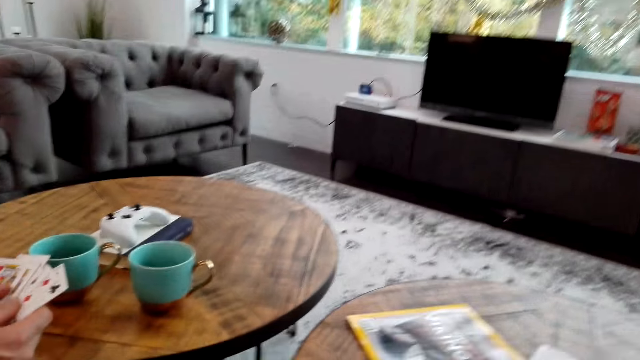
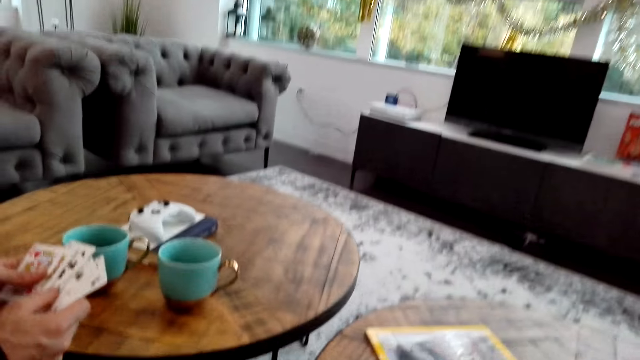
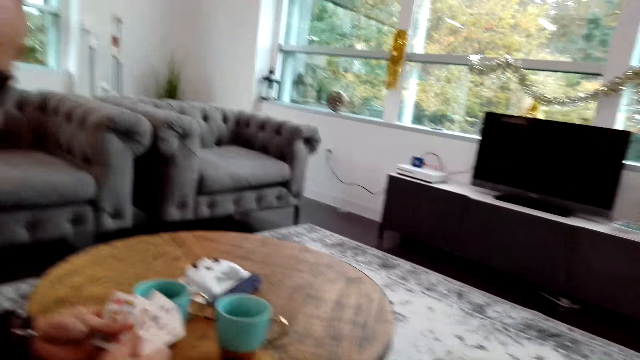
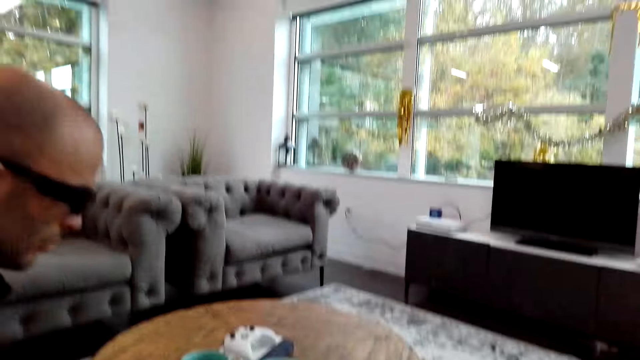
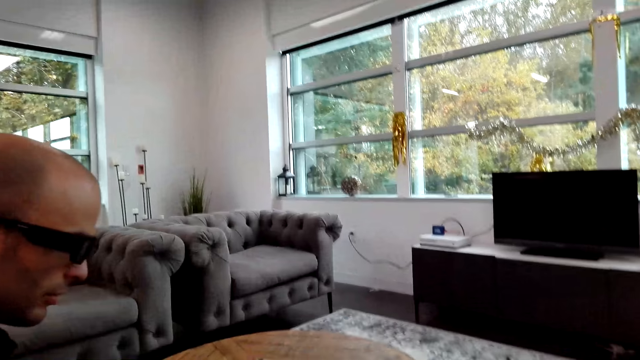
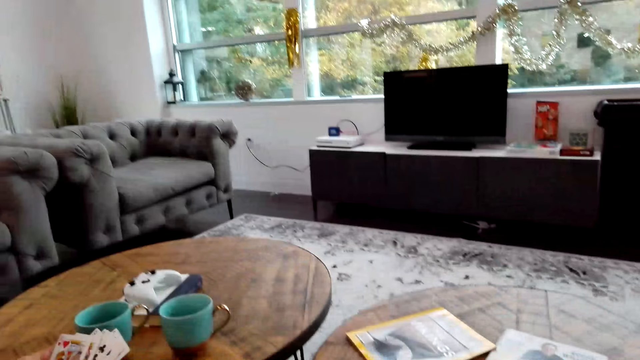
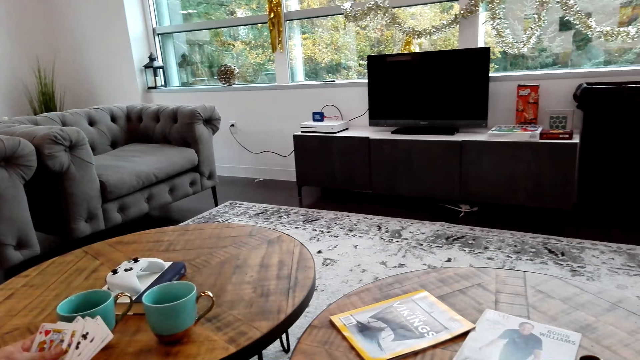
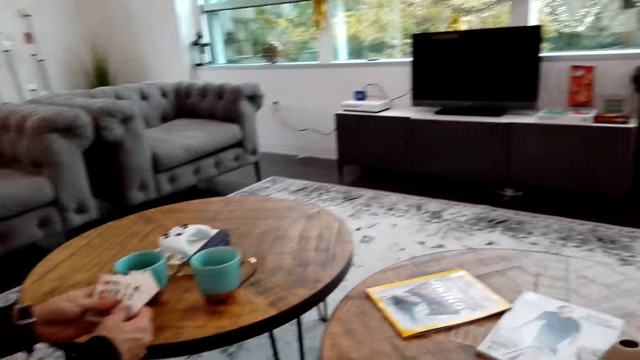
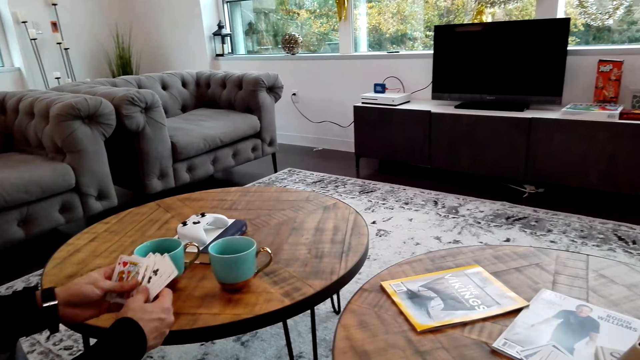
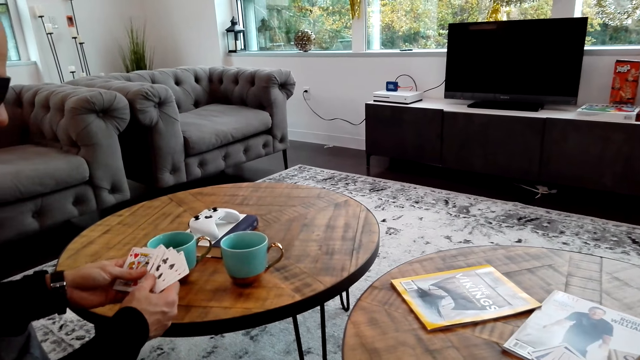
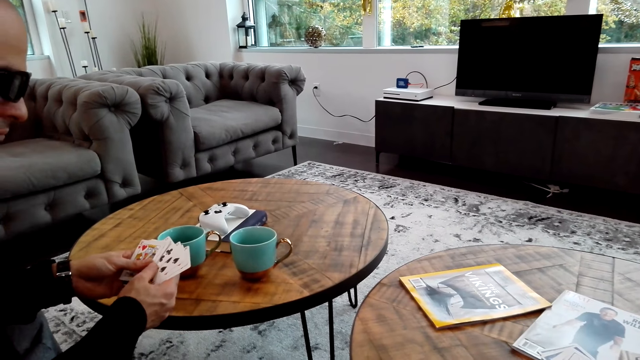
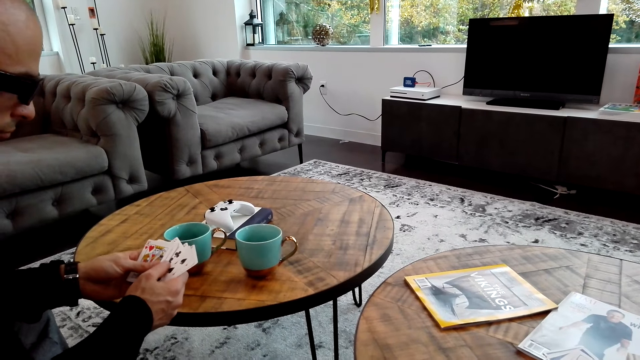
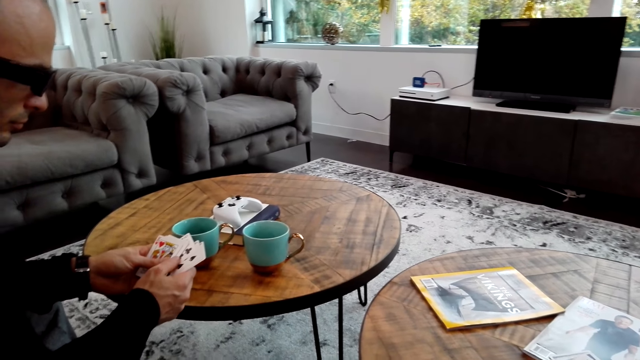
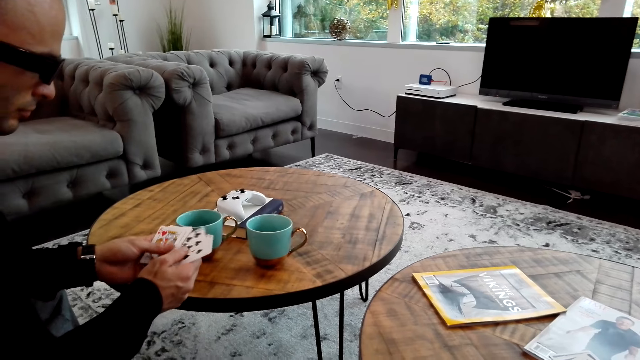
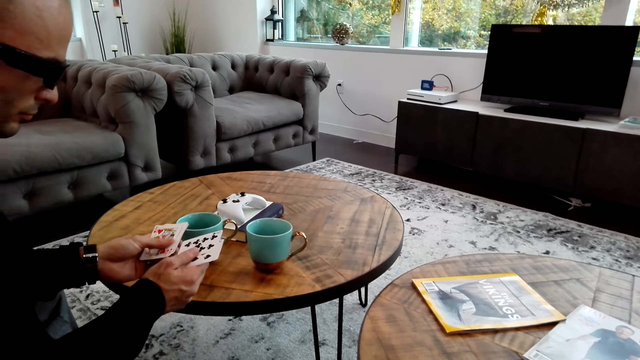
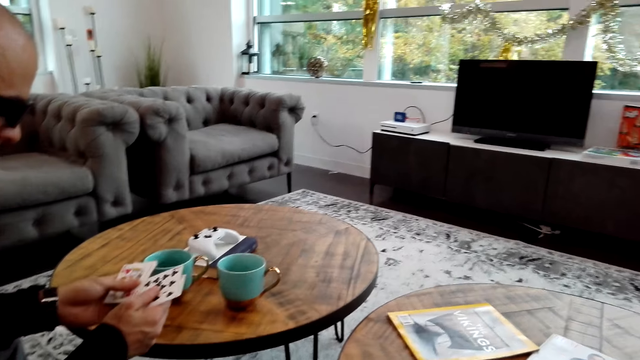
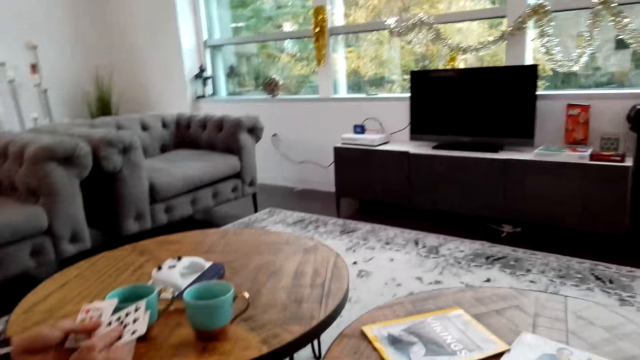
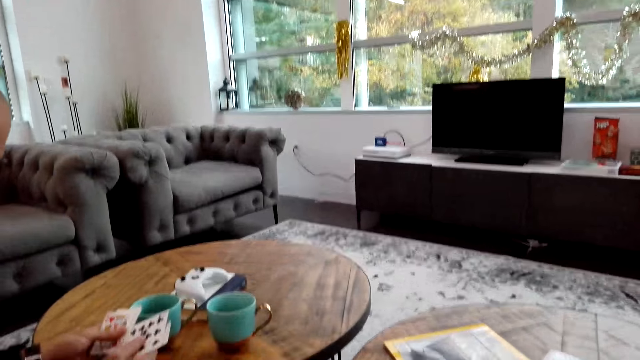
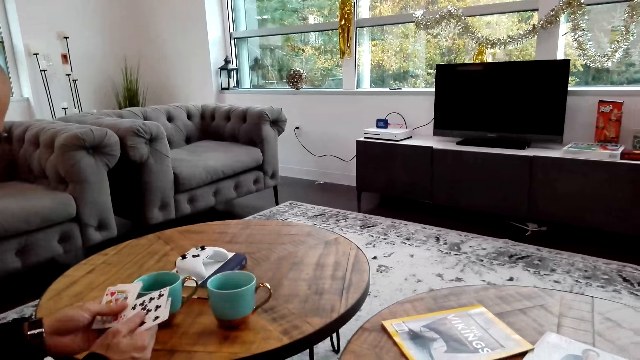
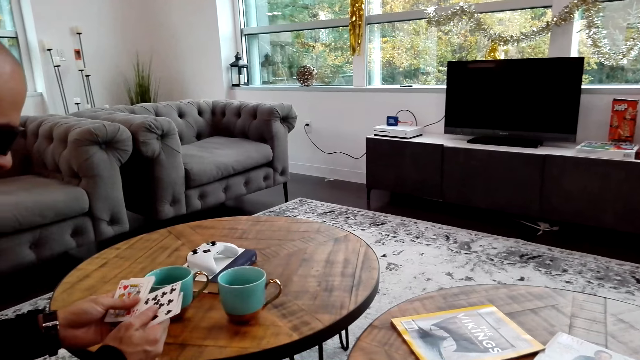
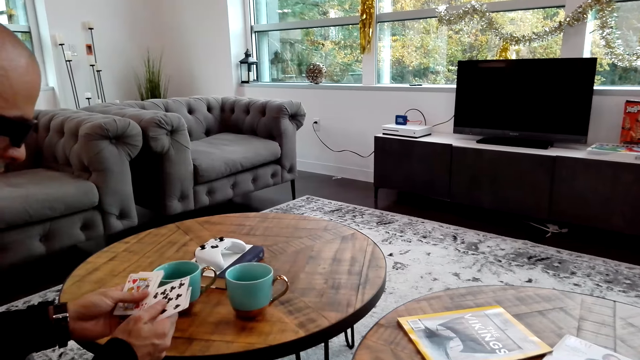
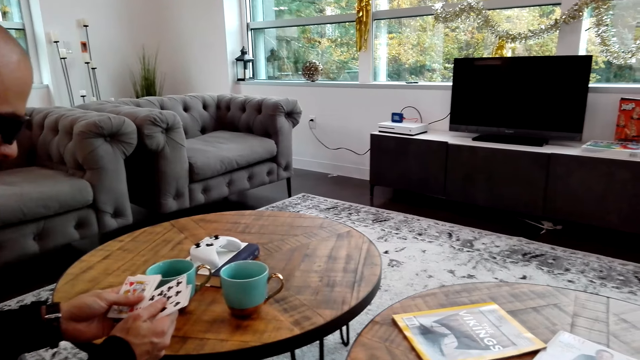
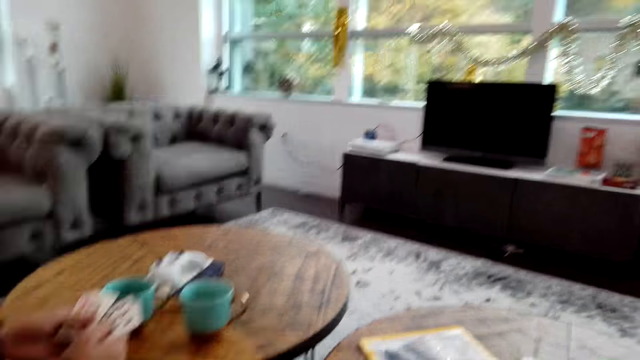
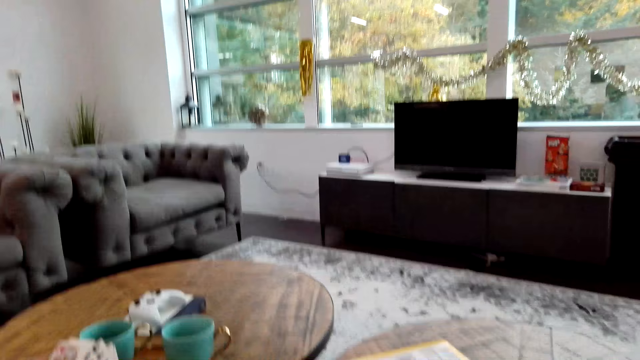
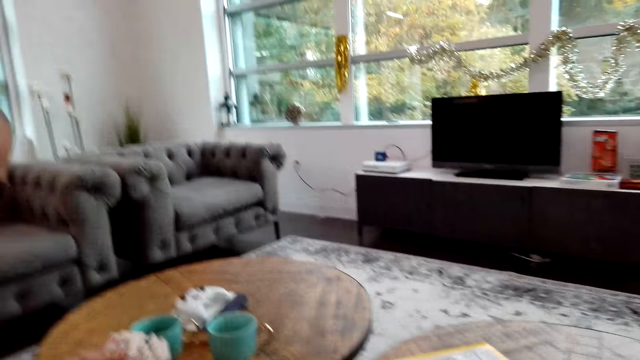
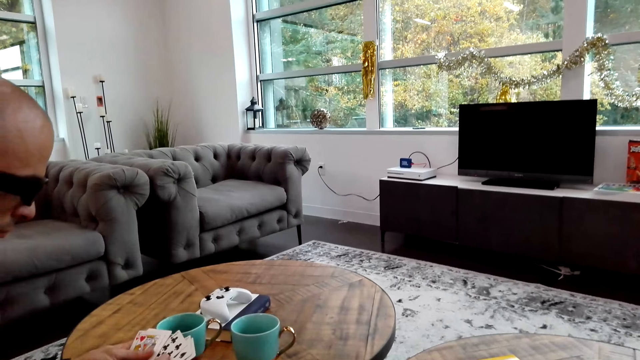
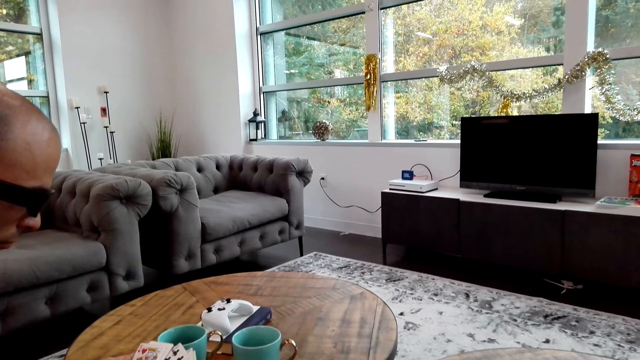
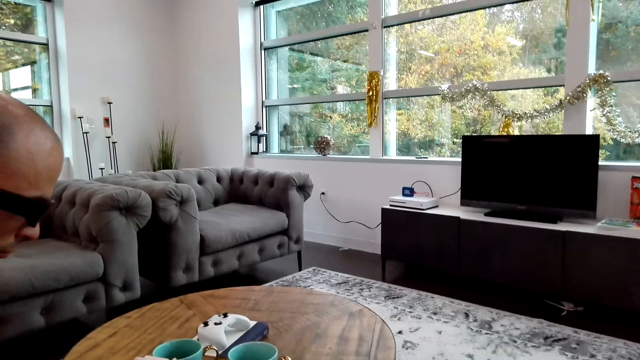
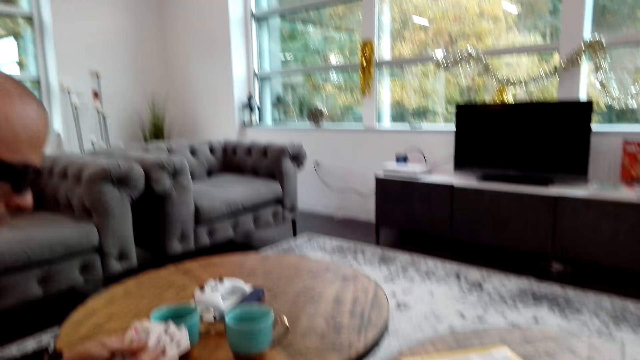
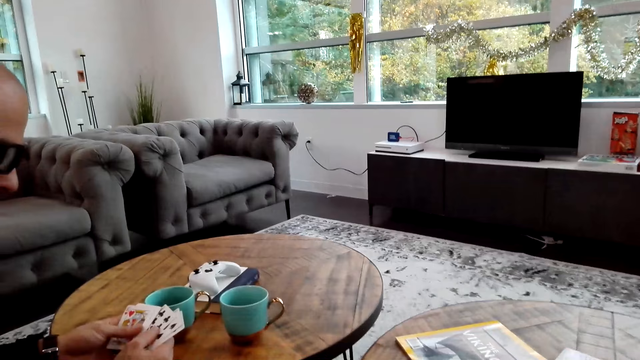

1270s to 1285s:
The camera wearer looks around the room. A man touches the cards. The camera wearer converses with the man.

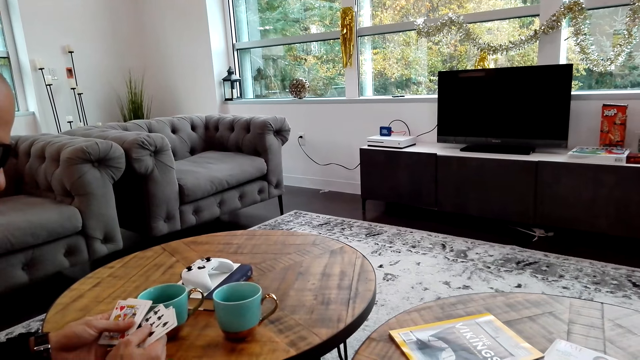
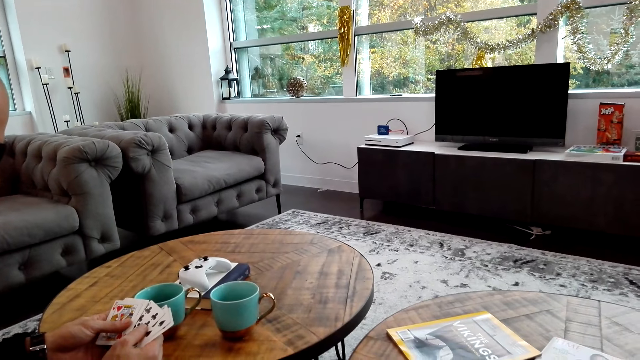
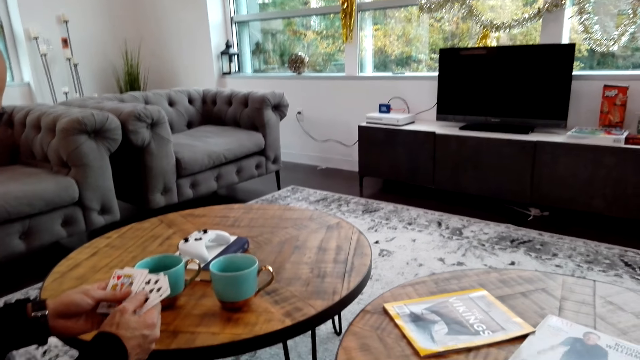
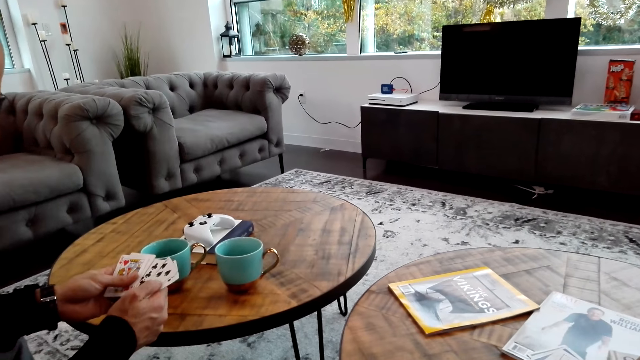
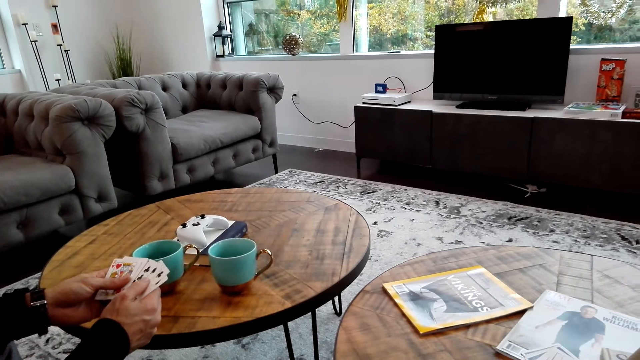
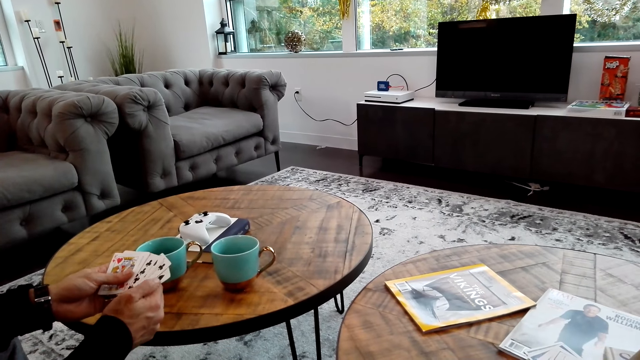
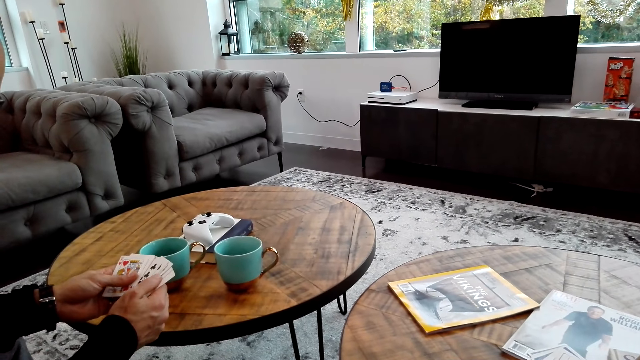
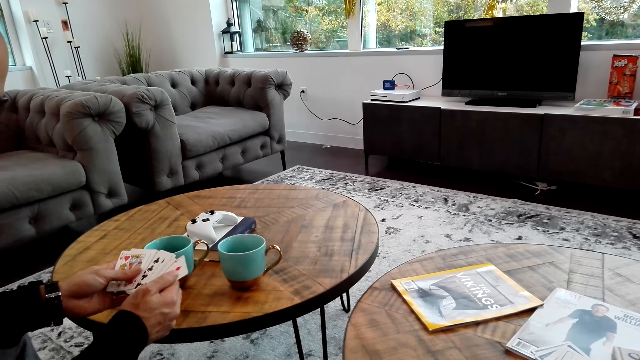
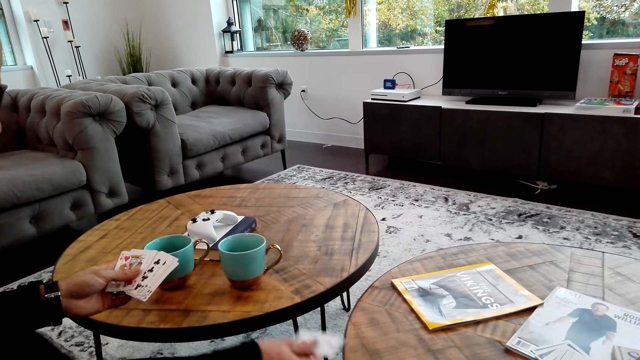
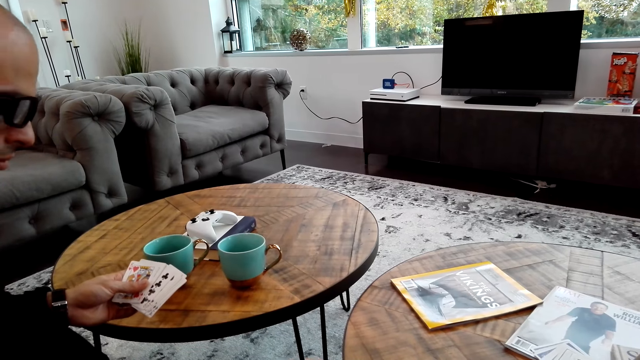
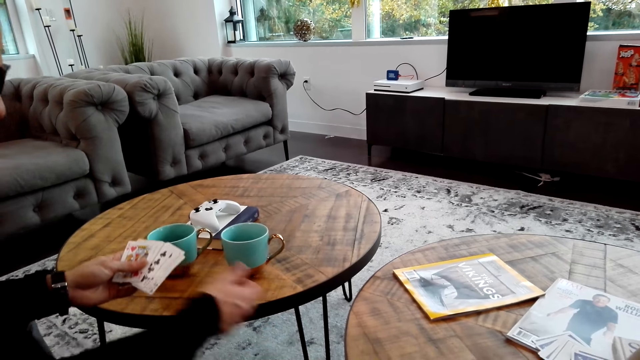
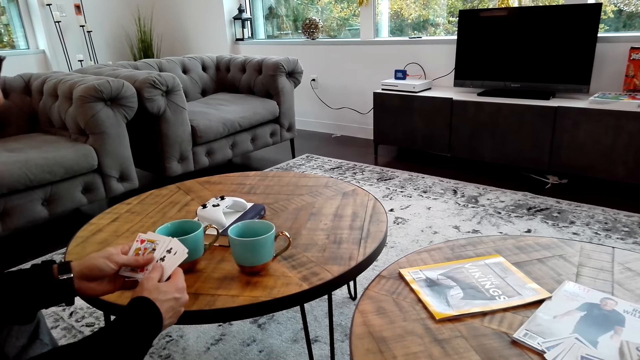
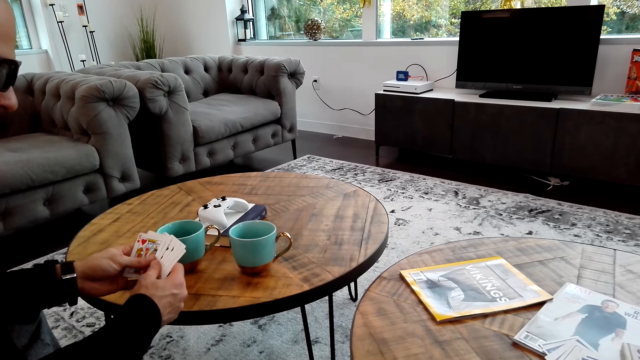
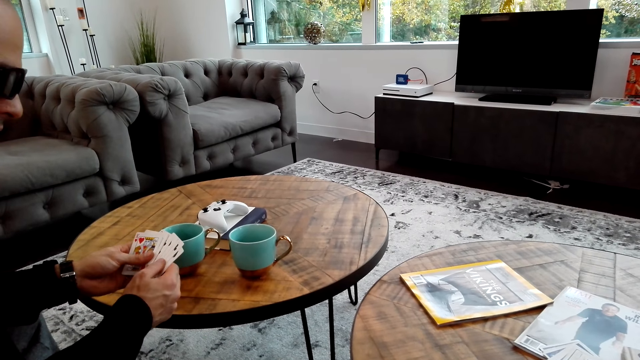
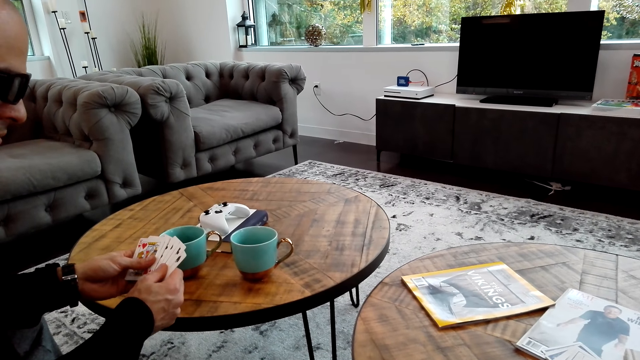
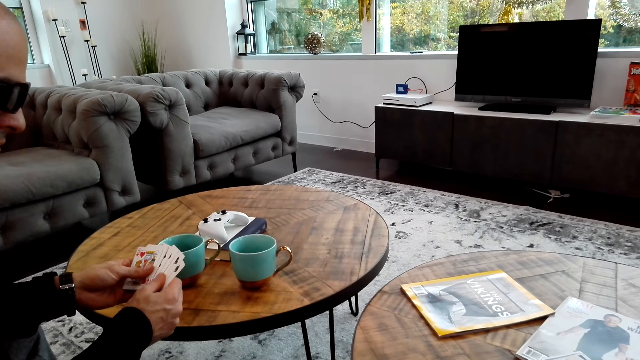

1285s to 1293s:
A man plays cards with the camera wearer. The man puts the card on the table.
